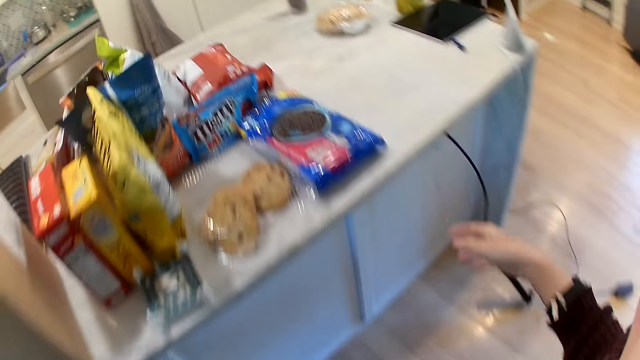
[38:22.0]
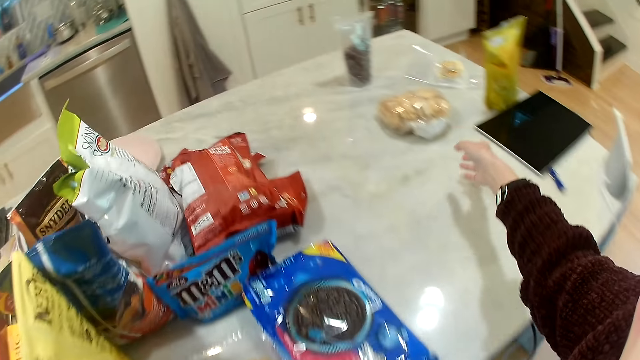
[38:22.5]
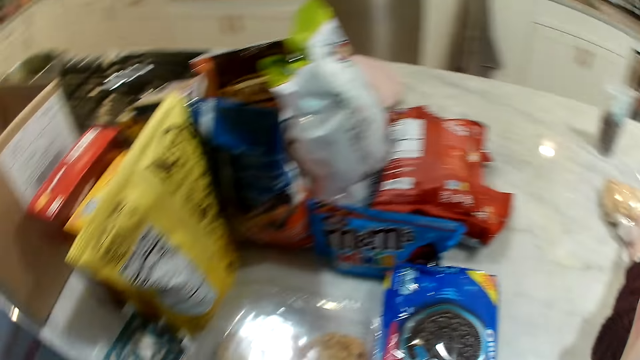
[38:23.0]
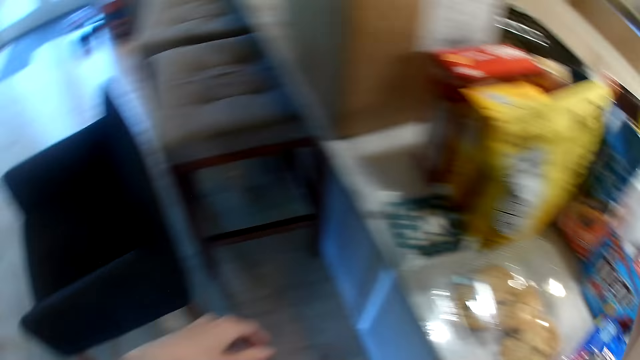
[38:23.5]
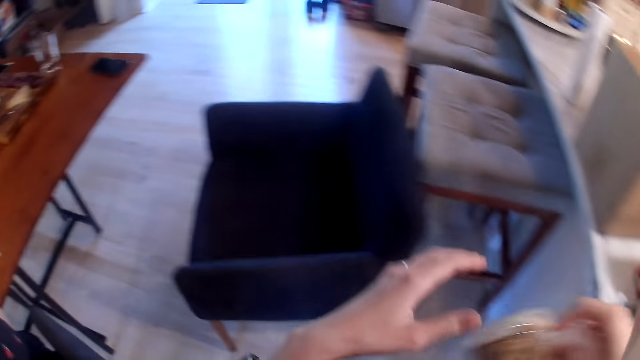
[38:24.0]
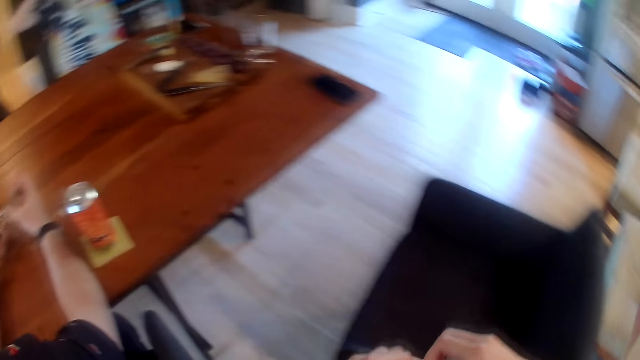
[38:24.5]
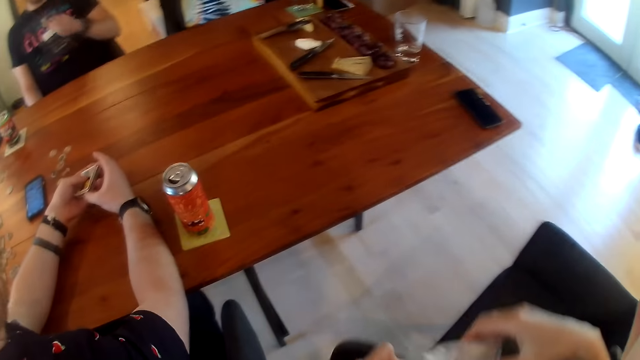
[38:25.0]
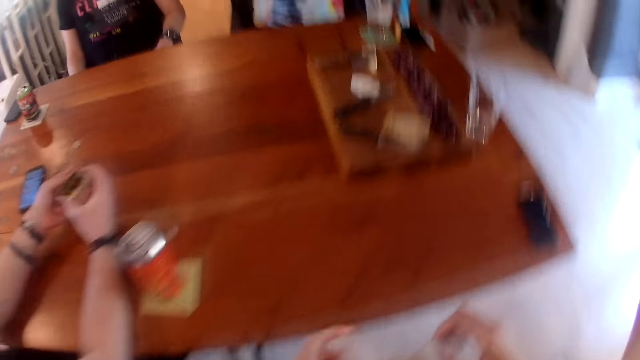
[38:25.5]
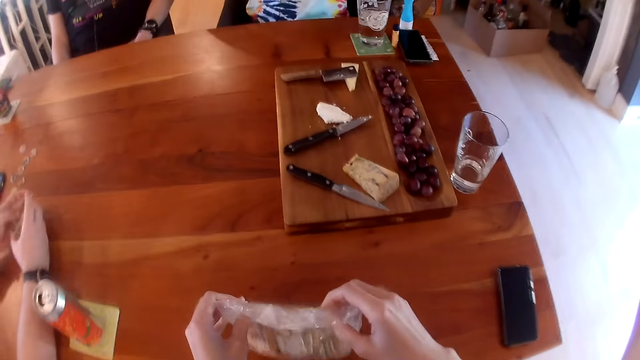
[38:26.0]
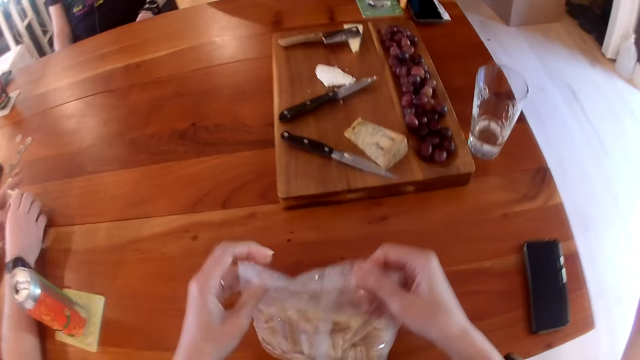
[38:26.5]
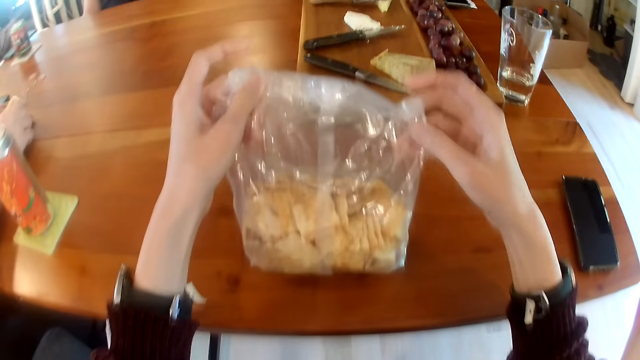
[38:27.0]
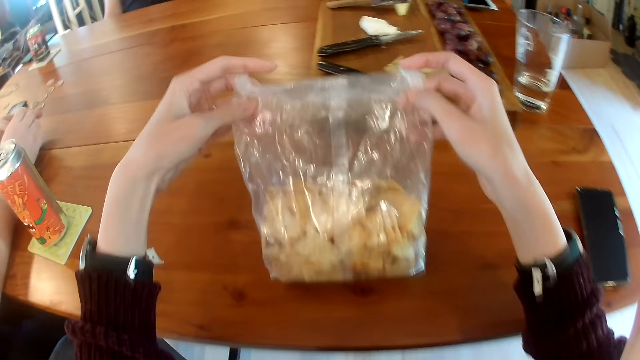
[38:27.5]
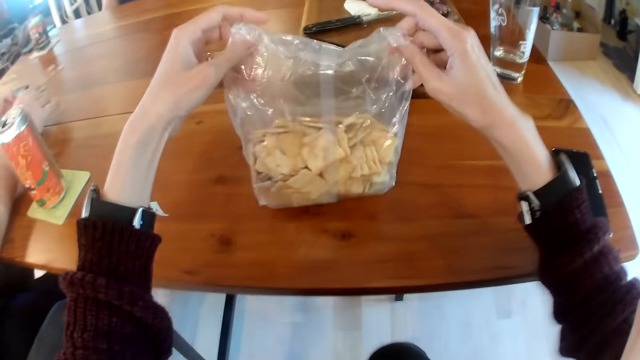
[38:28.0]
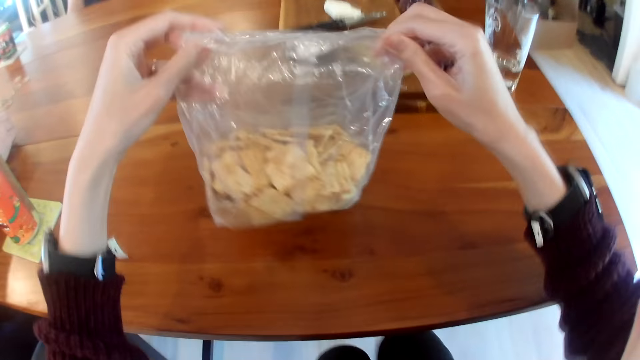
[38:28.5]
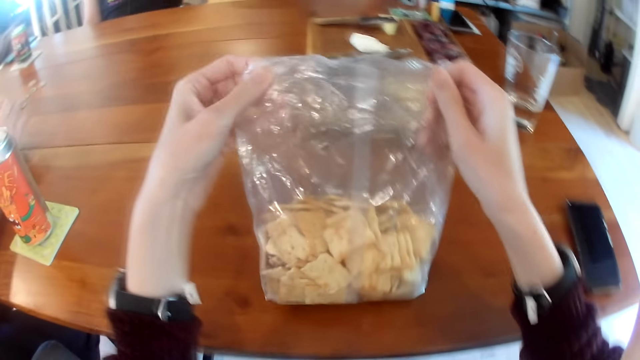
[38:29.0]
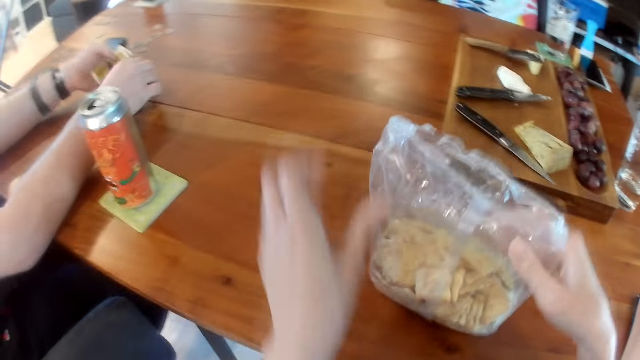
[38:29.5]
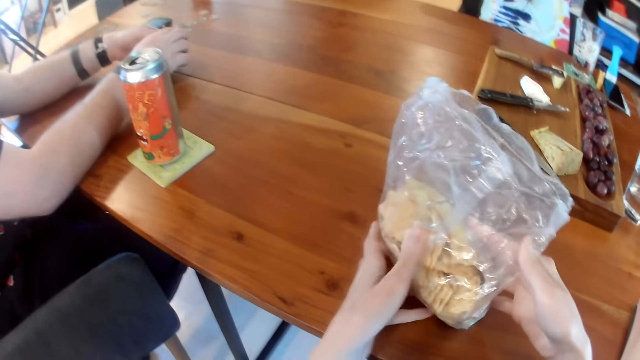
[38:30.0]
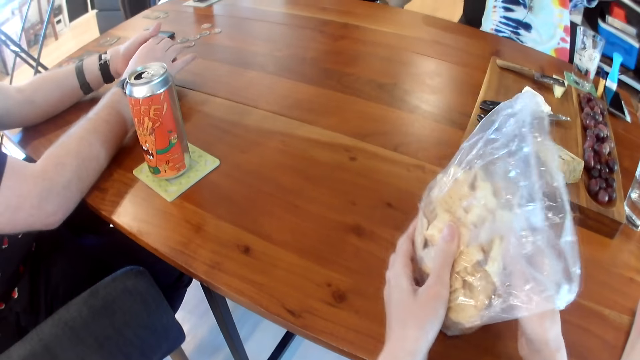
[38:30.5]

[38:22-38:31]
The camera wearer picks up a pack of cheese or packet of crisps on the table with her right hand. She holds the pack of cheese with both hands. She opens the pack of cheese with both hands on the table. She places the packet on the table.

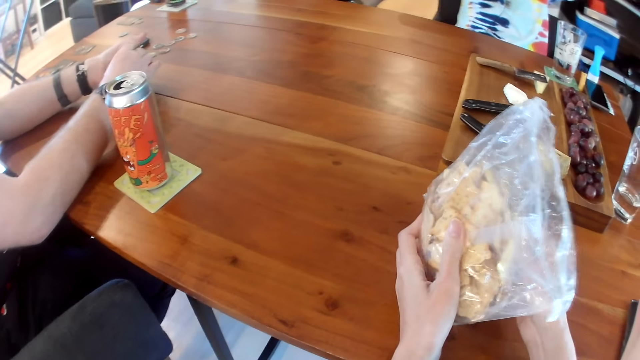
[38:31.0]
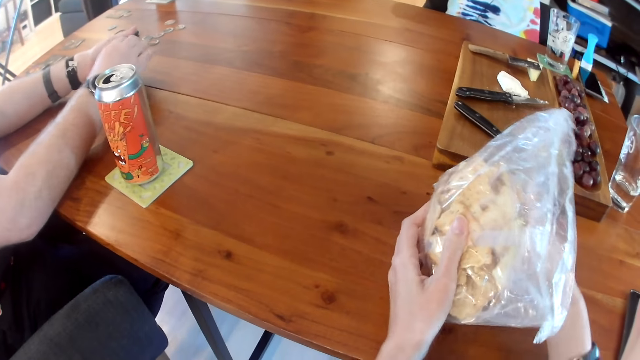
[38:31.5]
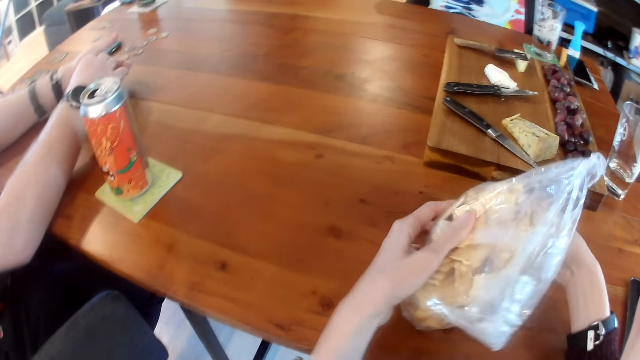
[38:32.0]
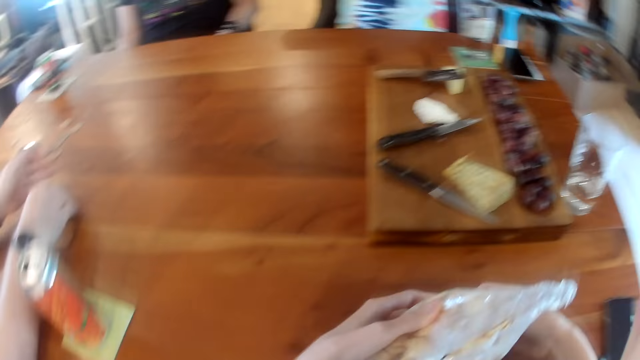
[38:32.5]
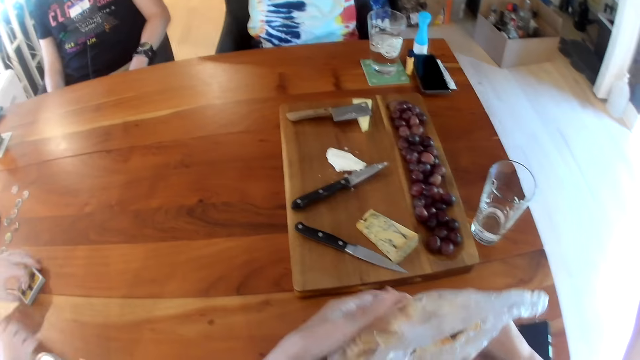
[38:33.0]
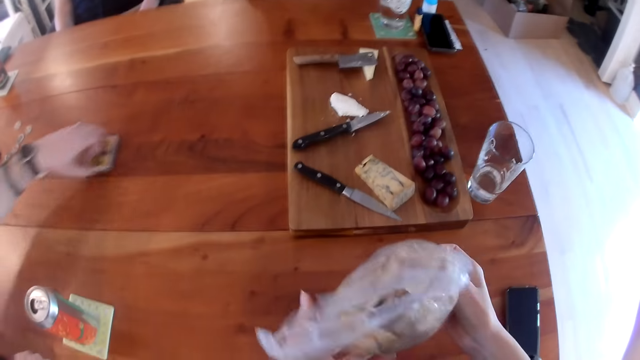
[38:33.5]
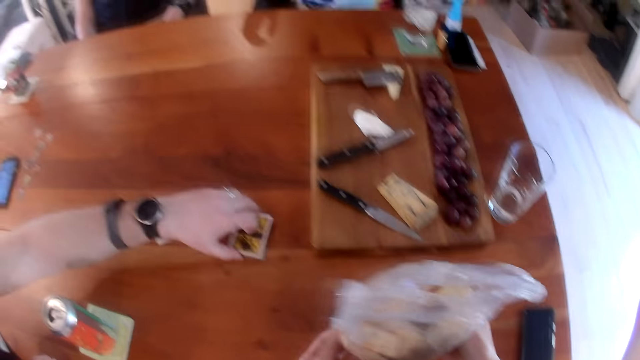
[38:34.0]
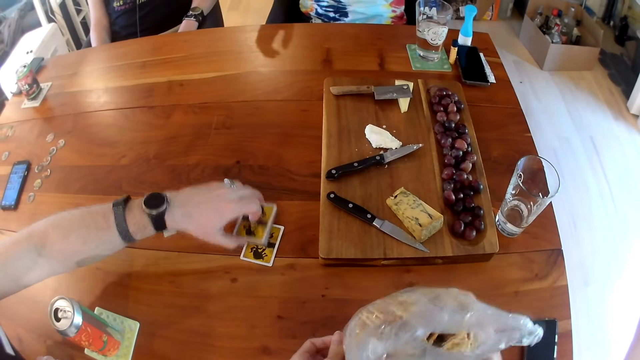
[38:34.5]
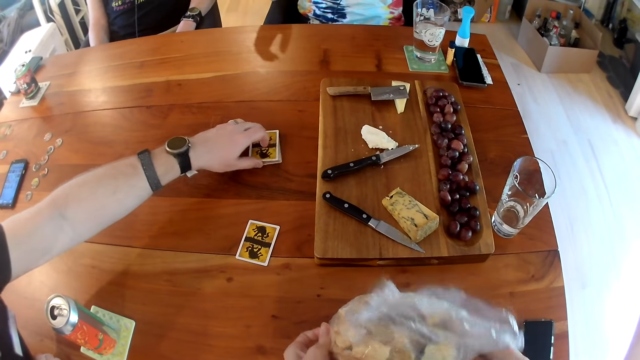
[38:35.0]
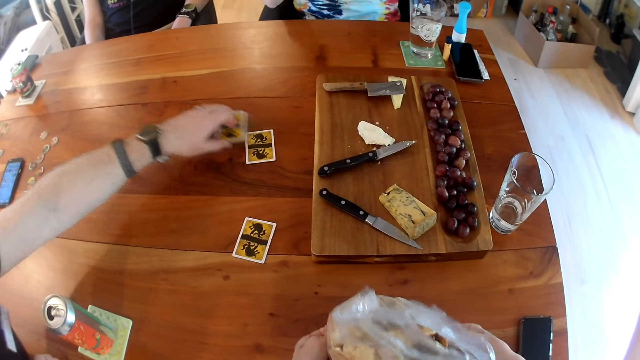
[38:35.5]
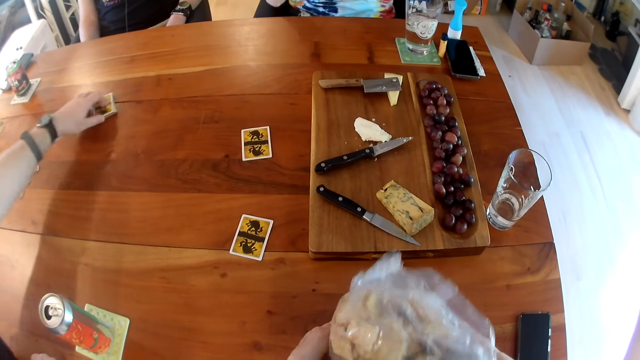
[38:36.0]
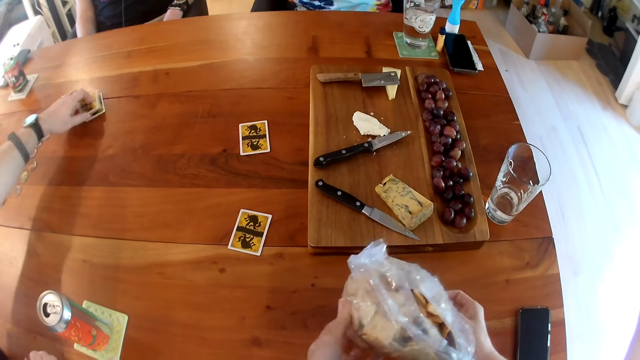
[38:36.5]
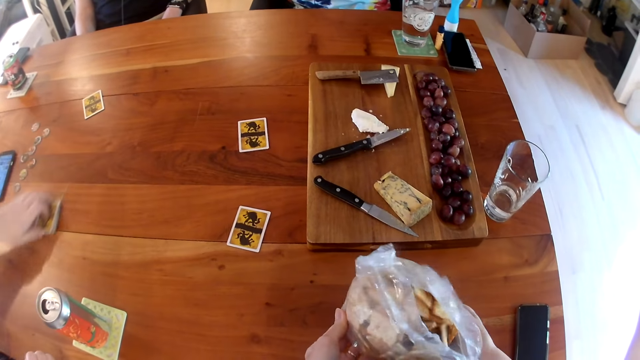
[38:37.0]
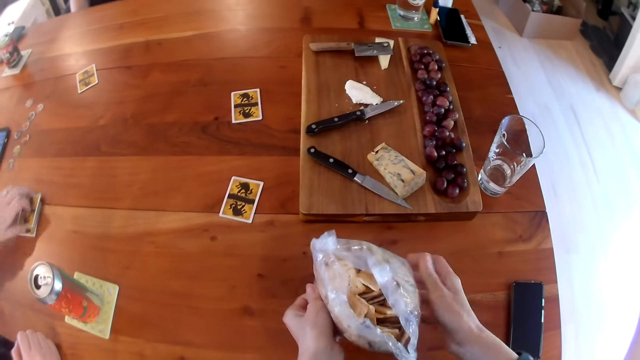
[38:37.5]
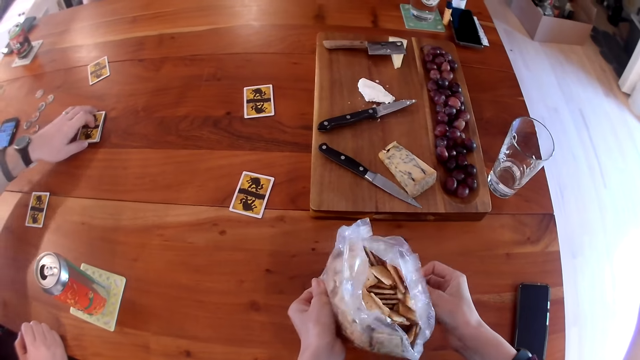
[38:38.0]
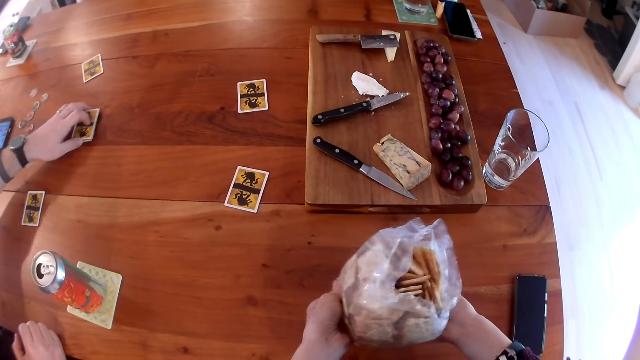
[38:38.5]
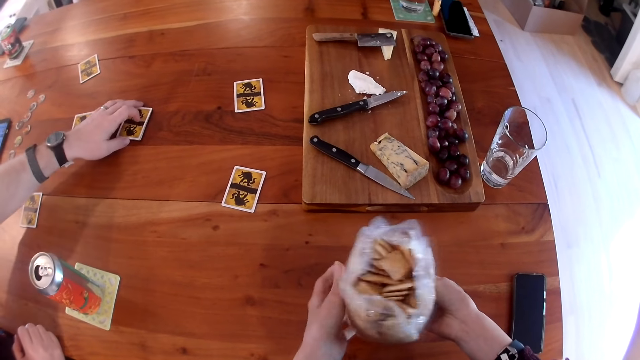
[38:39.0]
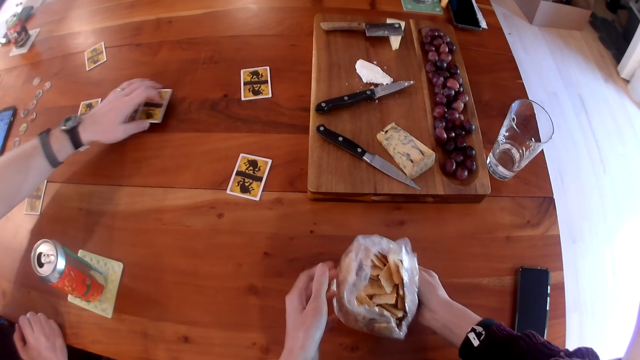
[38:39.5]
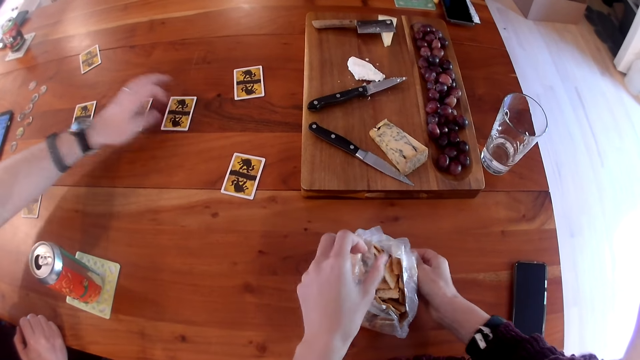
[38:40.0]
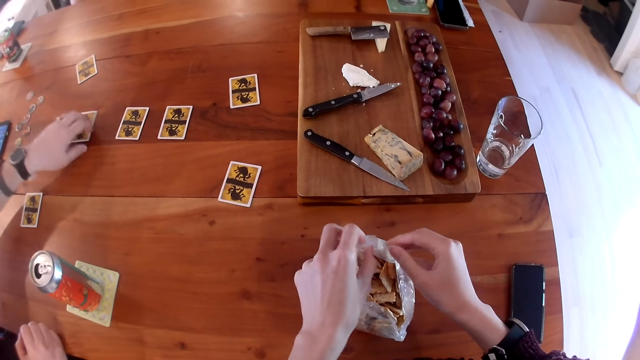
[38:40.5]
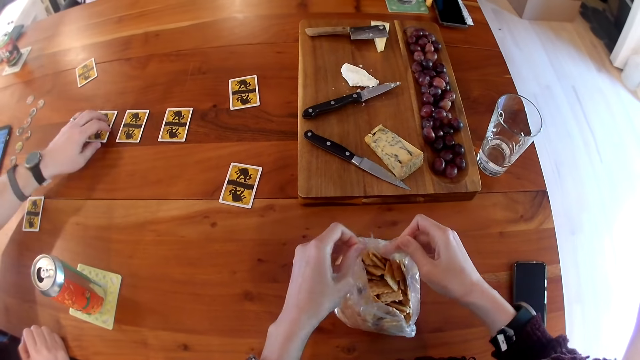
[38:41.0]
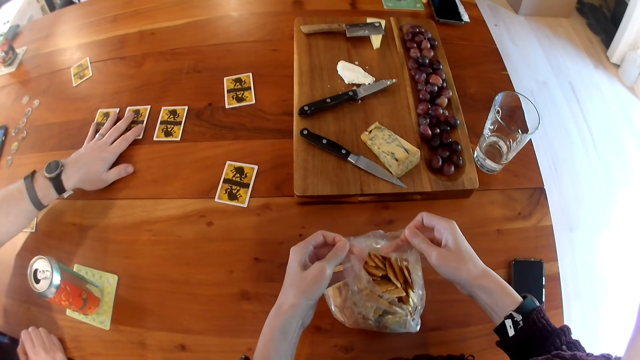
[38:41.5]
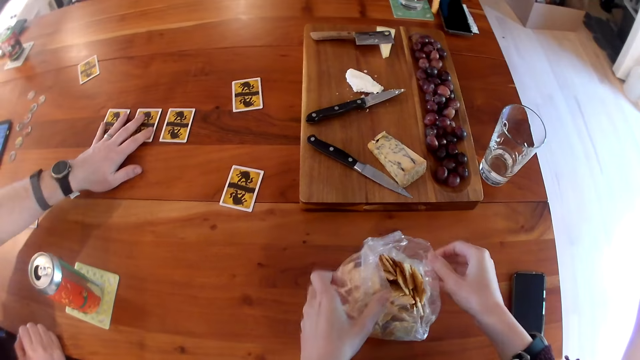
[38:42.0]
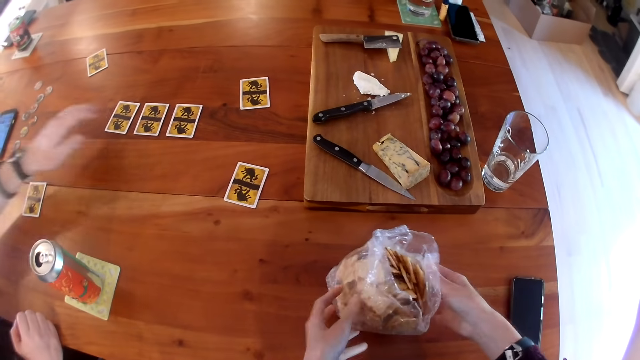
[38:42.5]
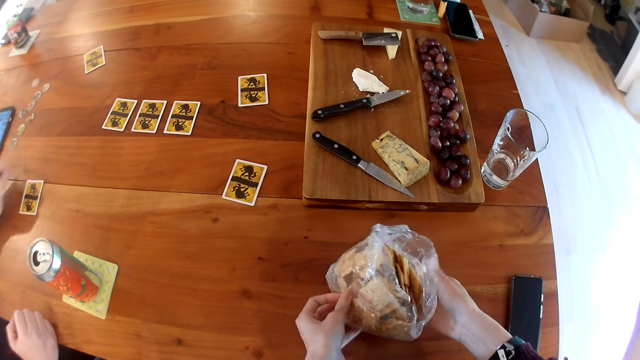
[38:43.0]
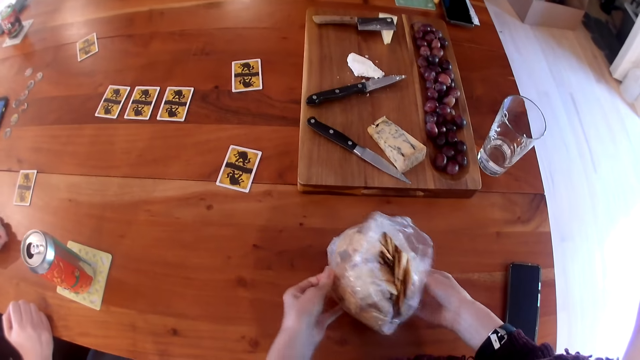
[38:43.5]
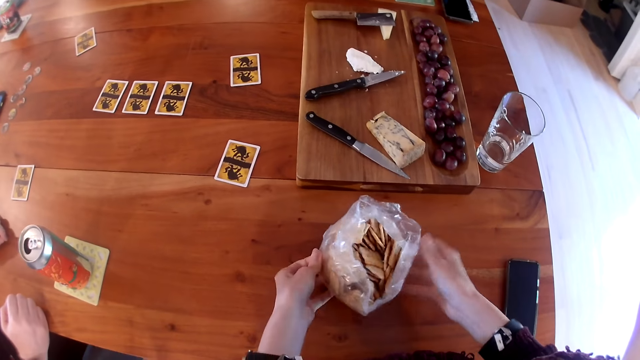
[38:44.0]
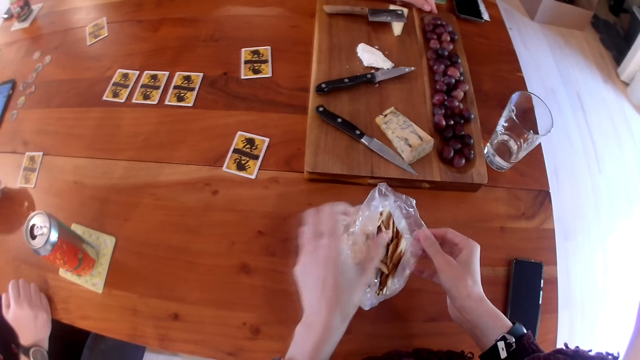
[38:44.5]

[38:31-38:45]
A man interacts with another man and a woman. The first man shares the cards on the table with his right hand. The camera wearer uncovers the packet of crisps.
